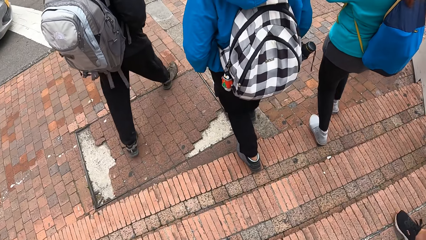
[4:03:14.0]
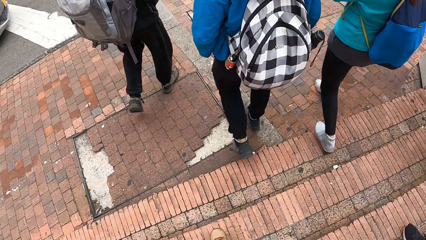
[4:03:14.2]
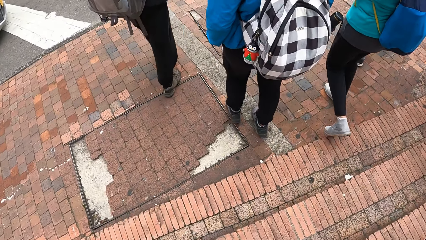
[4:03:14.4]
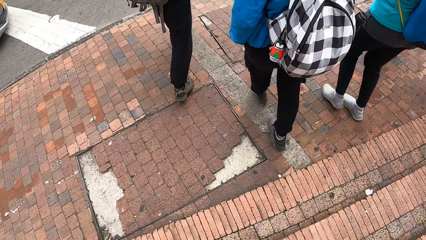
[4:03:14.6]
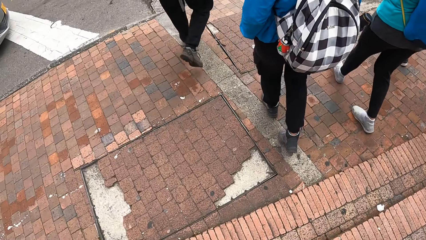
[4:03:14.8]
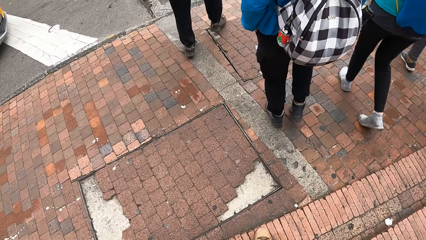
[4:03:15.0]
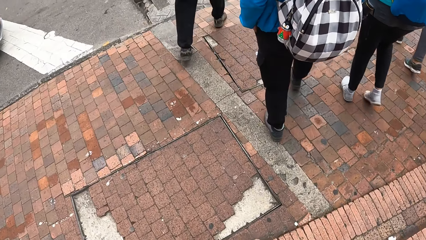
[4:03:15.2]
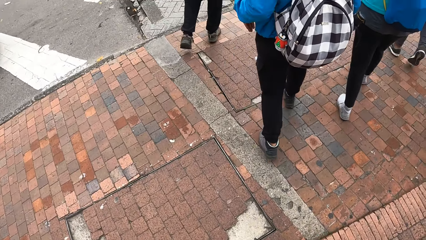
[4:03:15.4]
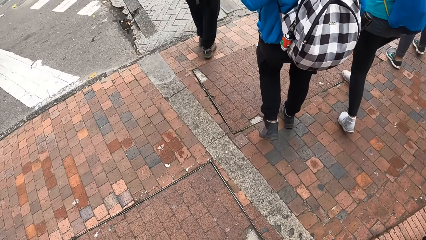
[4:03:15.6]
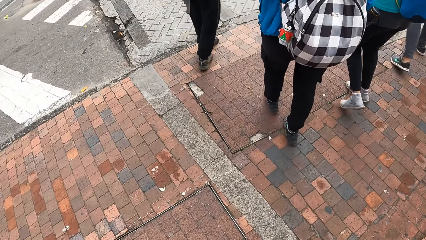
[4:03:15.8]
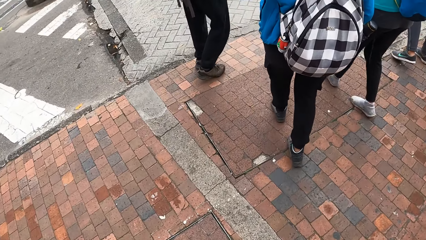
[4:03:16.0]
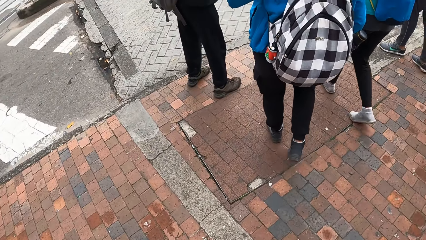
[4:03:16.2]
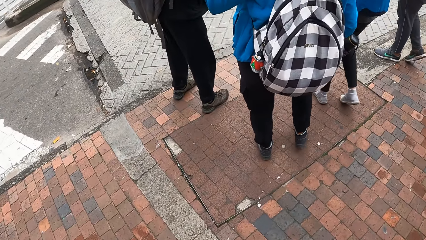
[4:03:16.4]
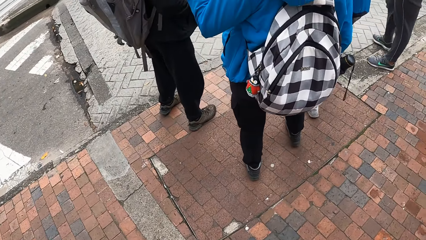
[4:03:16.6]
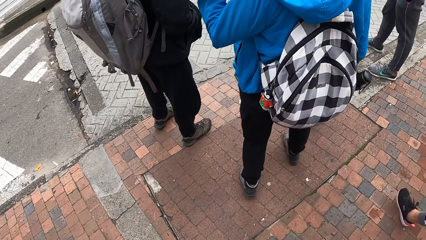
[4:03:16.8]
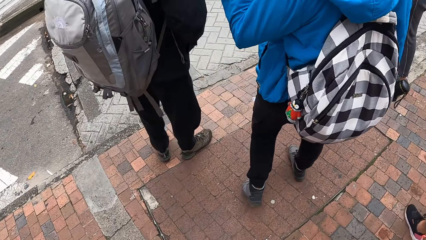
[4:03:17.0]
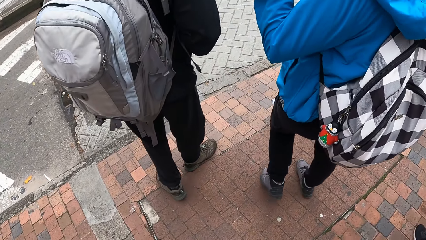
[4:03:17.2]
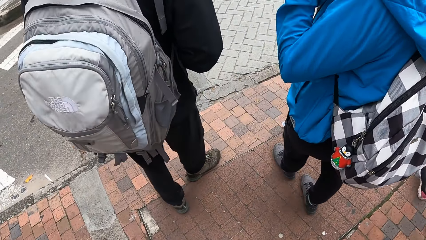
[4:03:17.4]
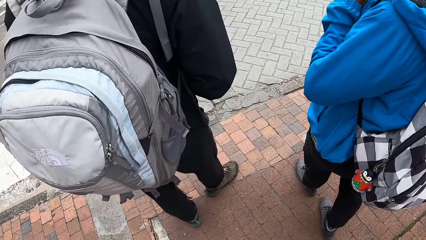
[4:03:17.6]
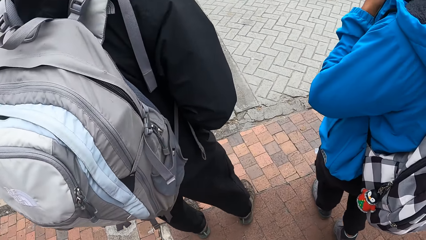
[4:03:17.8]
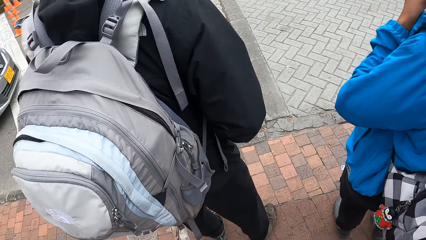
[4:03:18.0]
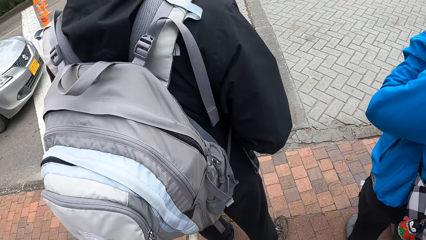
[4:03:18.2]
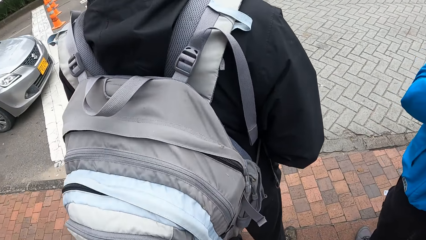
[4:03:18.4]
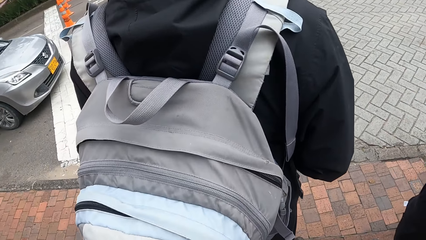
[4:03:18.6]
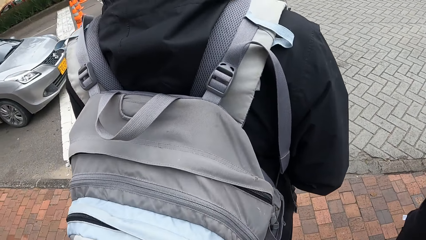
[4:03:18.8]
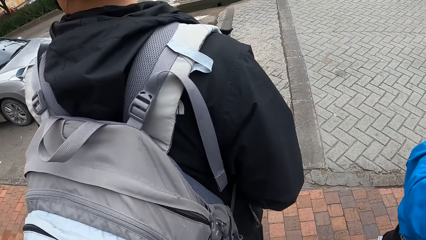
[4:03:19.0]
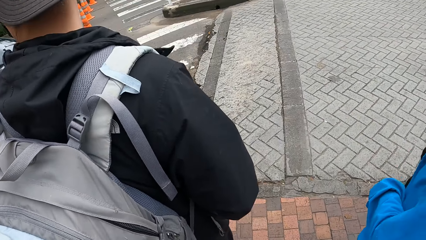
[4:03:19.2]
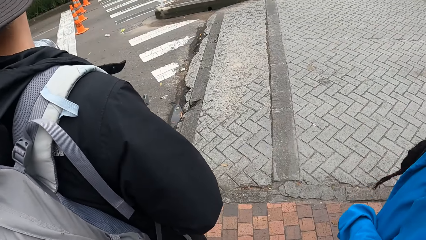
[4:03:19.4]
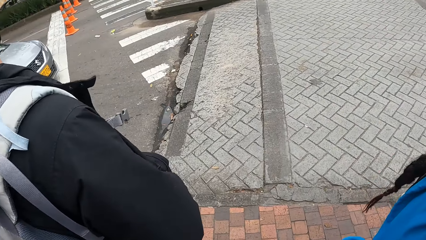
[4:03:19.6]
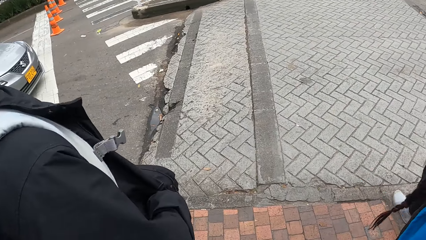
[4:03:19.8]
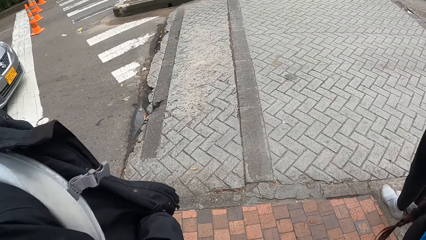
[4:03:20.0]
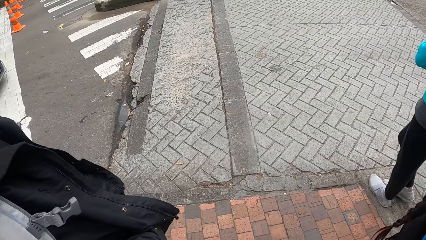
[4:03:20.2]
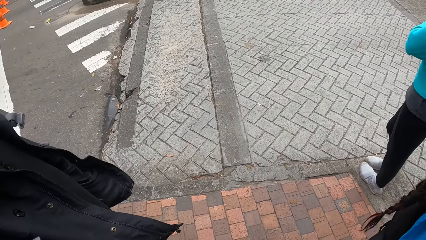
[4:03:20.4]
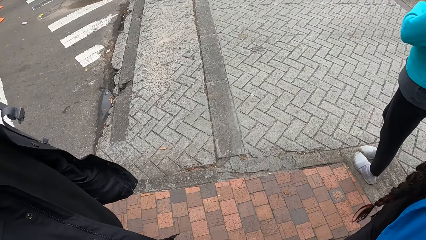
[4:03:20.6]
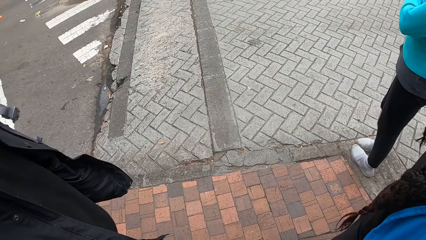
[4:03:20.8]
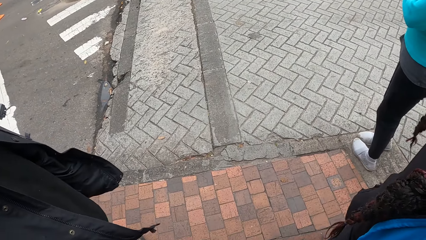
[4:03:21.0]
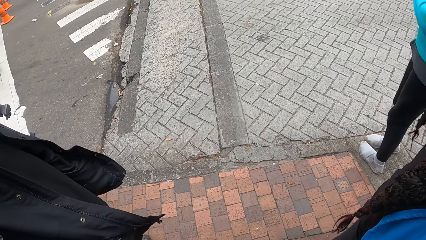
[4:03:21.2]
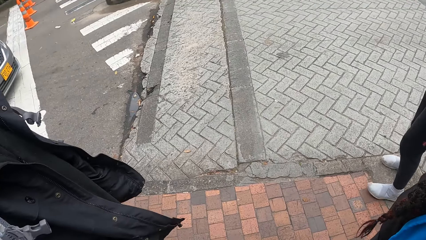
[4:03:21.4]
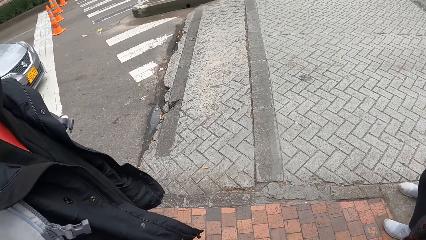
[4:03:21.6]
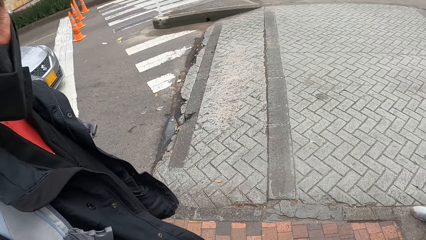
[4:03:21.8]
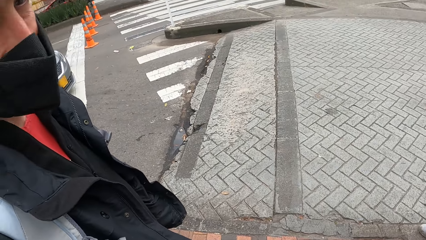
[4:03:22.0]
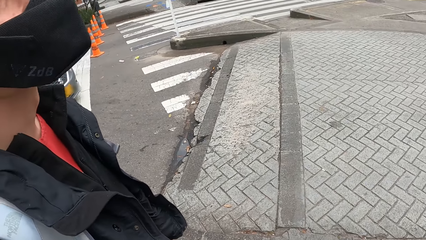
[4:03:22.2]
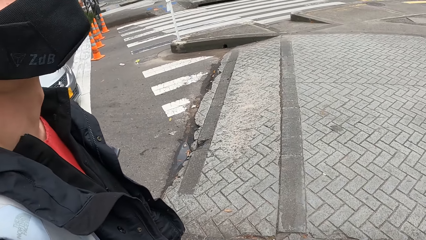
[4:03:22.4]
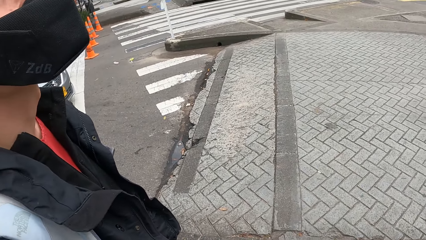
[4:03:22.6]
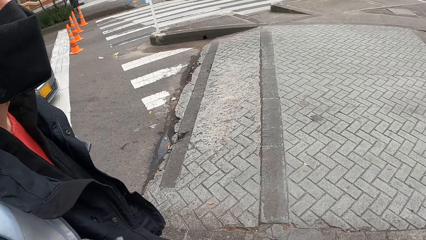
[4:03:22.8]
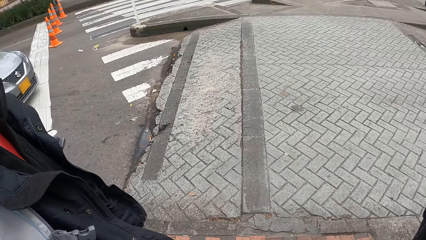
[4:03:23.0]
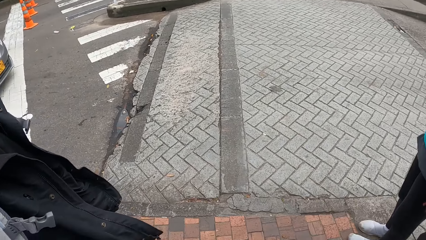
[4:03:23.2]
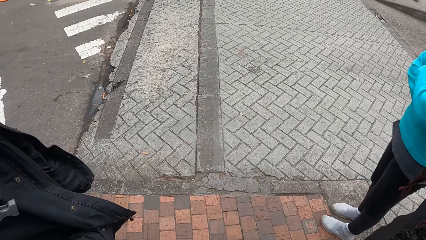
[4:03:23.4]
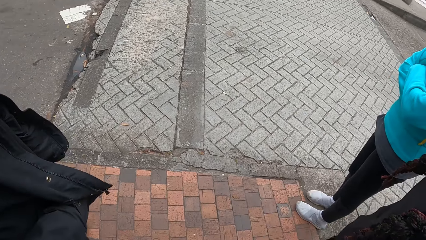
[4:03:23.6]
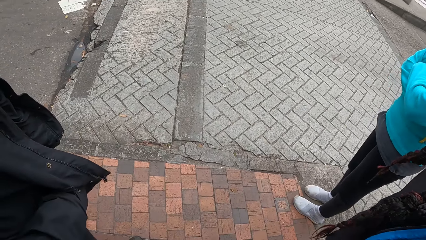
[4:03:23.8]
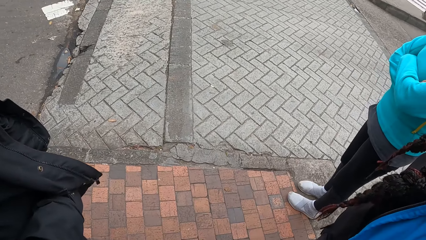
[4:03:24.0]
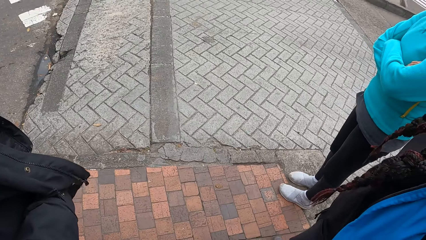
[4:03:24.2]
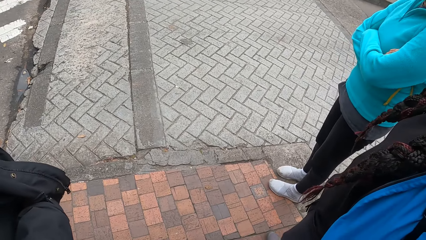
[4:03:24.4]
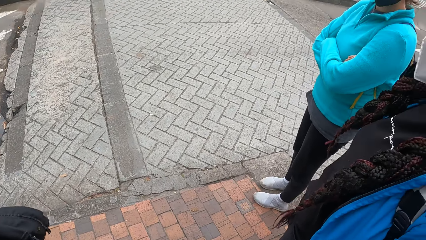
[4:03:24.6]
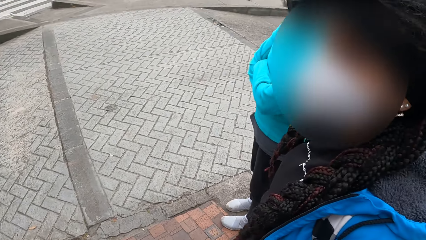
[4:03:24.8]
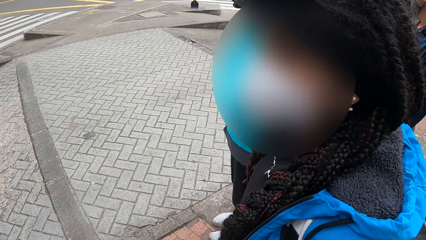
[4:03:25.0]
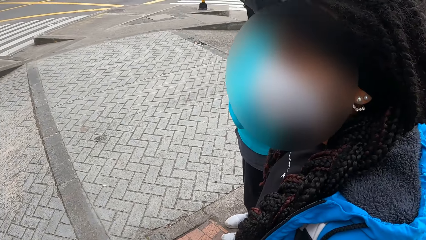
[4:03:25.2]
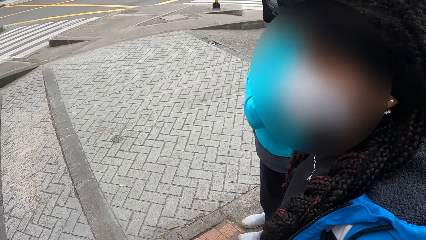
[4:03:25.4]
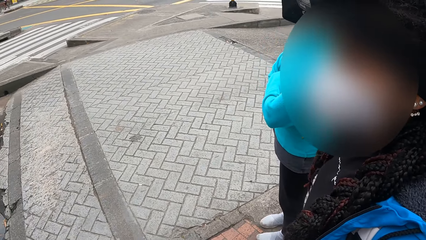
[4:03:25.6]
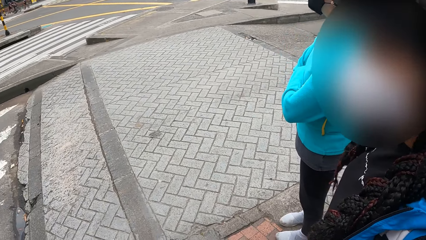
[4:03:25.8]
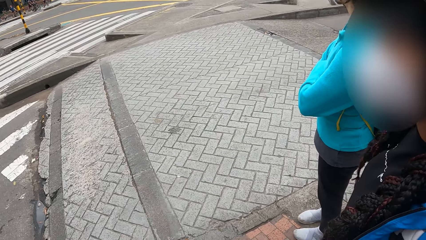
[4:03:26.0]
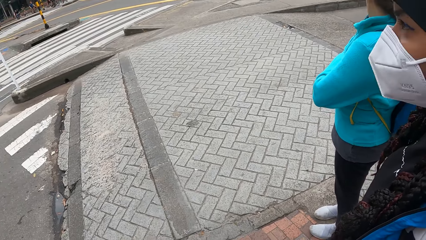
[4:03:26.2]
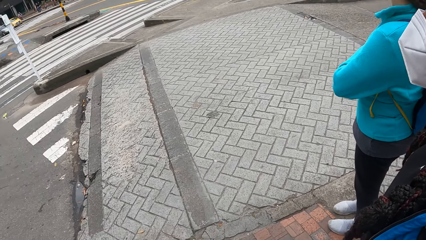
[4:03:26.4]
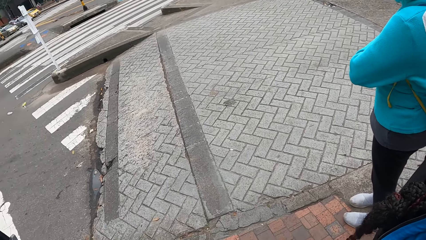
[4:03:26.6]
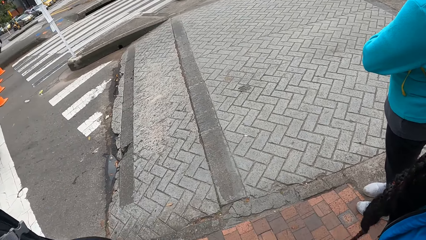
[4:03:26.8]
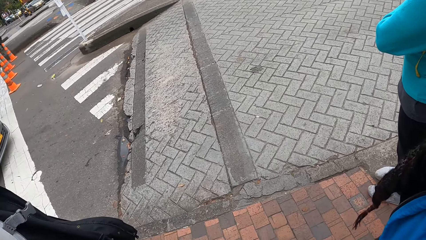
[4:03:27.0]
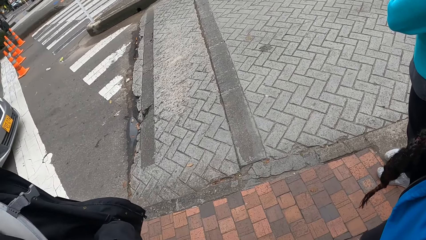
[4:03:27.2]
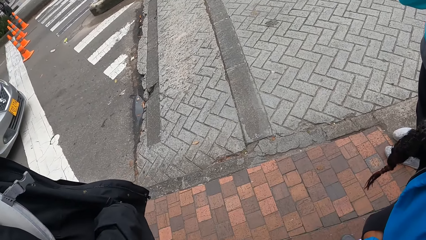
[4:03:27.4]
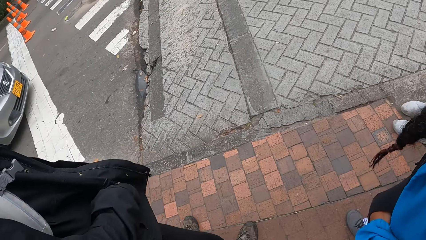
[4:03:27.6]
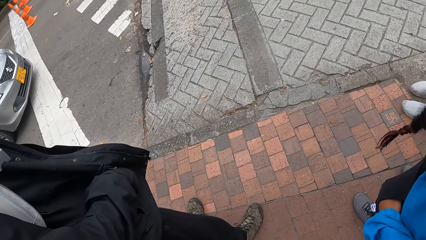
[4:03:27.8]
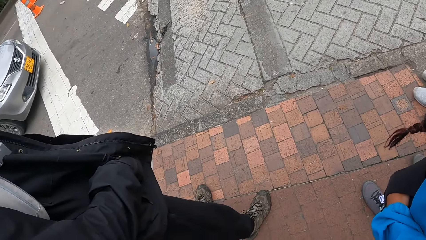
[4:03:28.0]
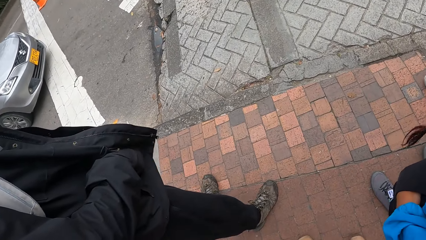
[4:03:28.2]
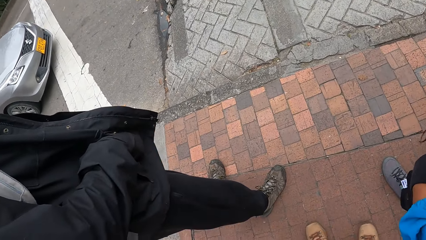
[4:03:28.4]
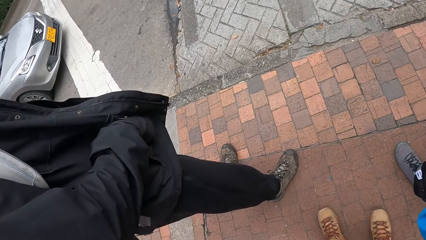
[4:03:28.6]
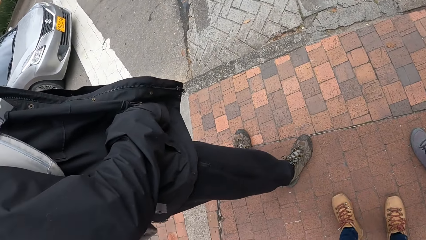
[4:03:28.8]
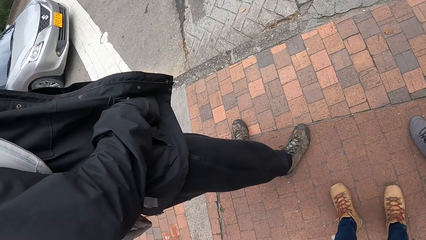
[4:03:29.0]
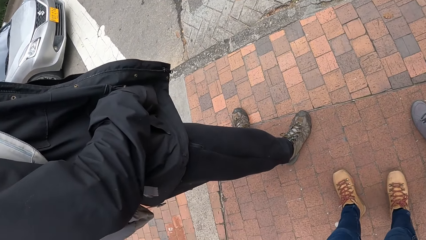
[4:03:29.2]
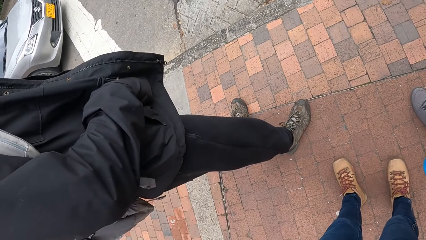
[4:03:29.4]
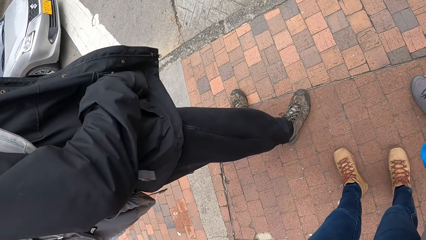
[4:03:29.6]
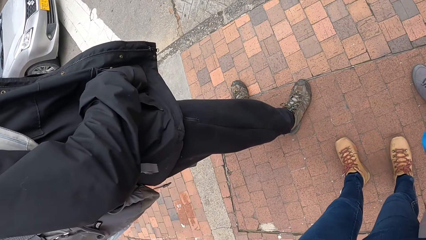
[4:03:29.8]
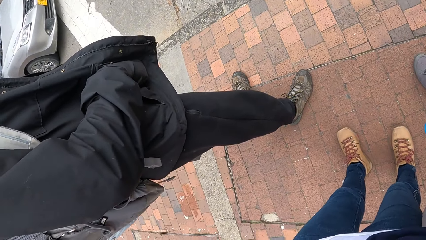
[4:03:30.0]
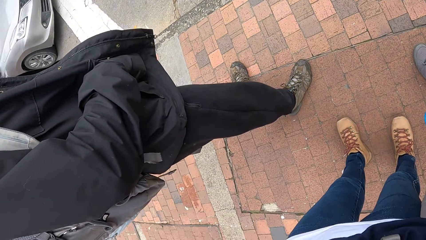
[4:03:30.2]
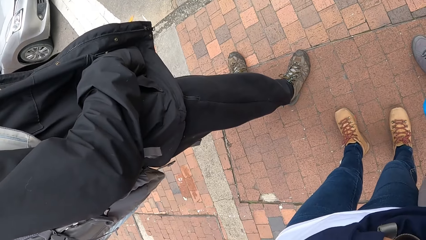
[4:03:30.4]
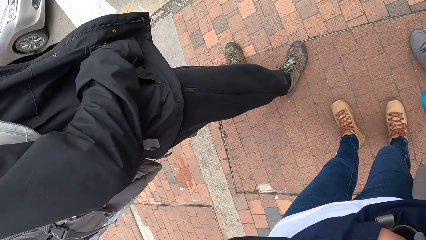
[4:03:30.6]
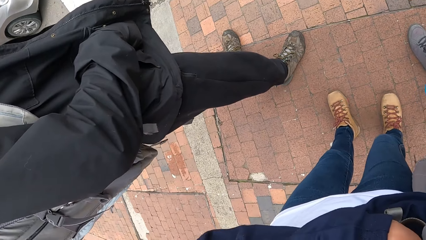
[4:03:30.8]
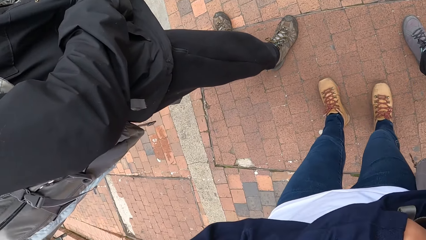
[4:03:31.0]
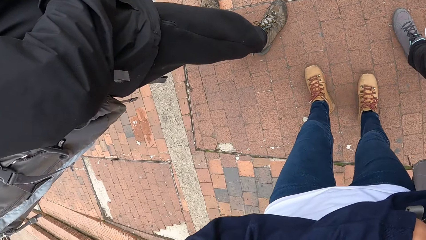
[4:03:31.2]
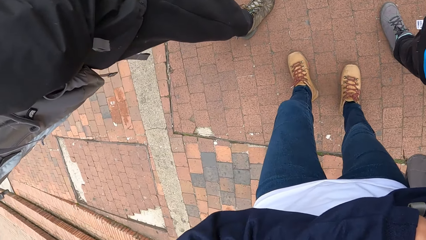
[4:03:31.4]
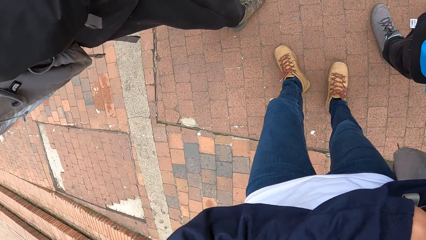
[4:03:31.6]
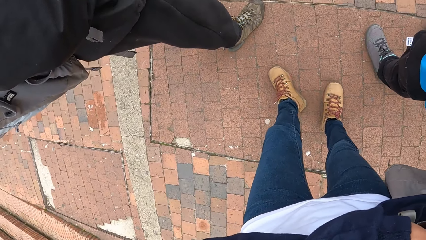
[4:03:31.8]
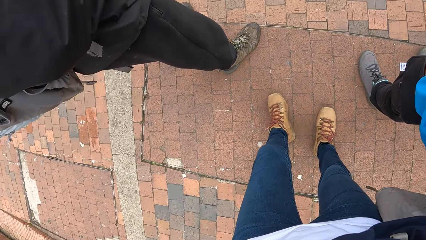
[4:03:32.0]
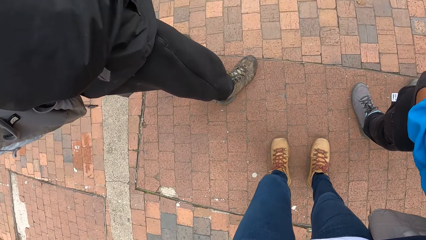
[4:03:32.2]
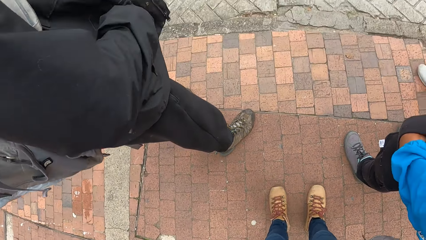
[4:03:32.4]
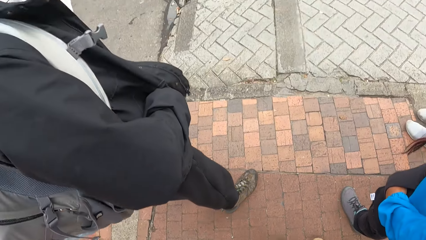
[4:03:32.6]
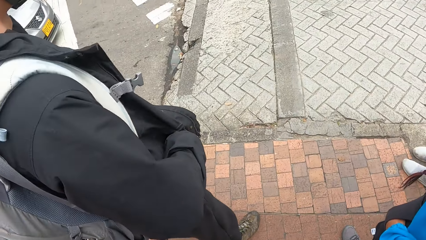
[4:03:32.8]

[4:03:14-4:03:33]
The camera wearer stands outside the building. They talk to a man. They talk to a woman.
